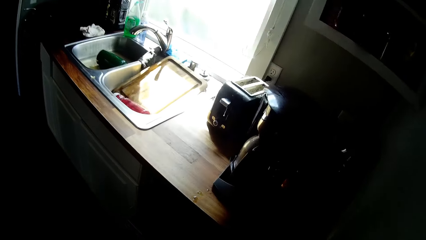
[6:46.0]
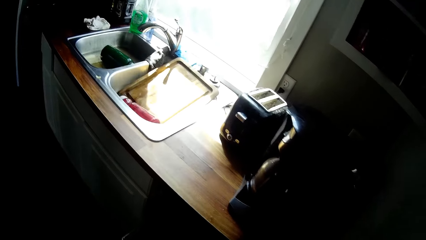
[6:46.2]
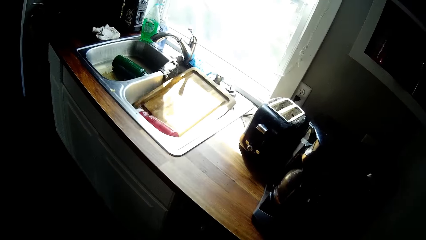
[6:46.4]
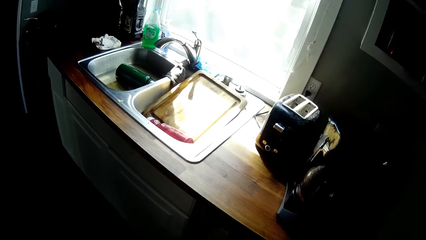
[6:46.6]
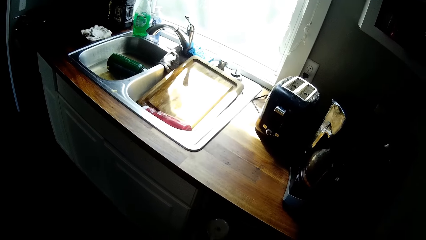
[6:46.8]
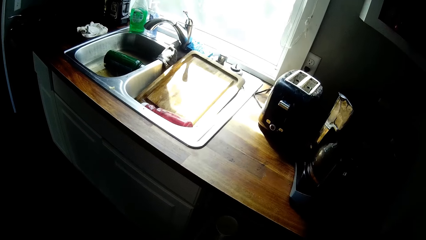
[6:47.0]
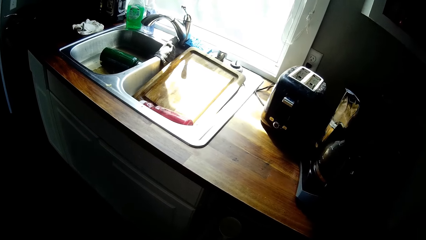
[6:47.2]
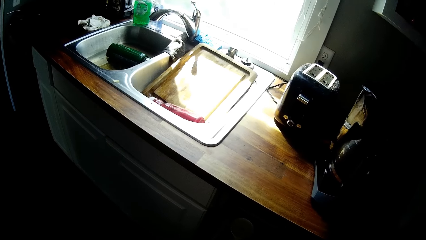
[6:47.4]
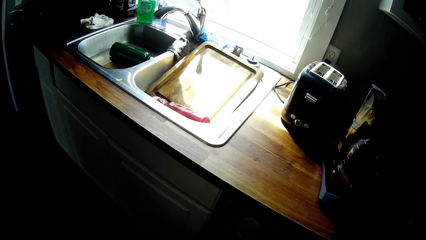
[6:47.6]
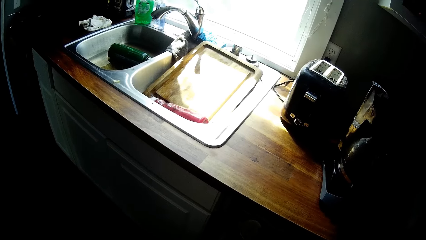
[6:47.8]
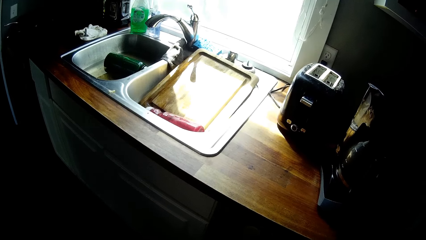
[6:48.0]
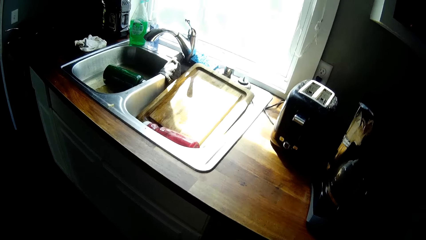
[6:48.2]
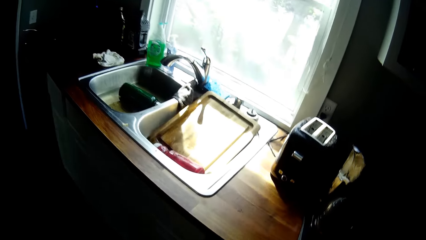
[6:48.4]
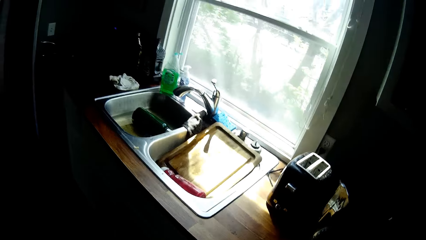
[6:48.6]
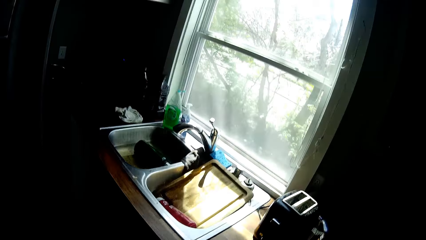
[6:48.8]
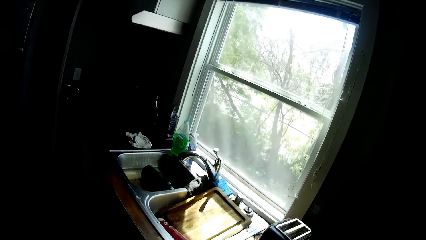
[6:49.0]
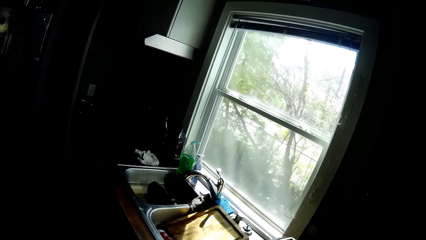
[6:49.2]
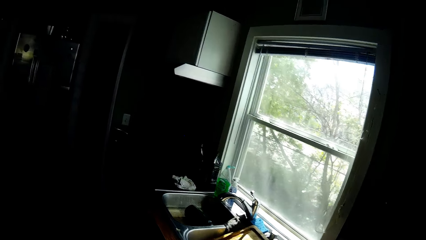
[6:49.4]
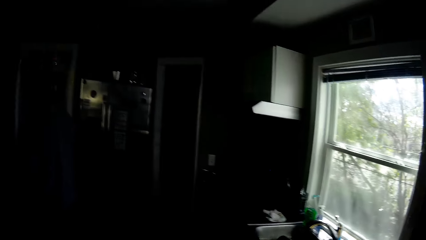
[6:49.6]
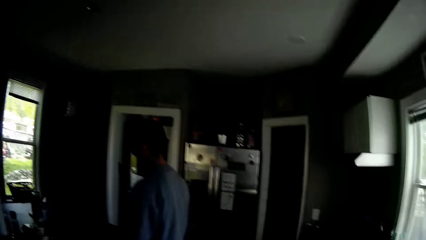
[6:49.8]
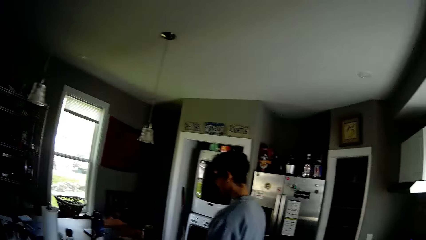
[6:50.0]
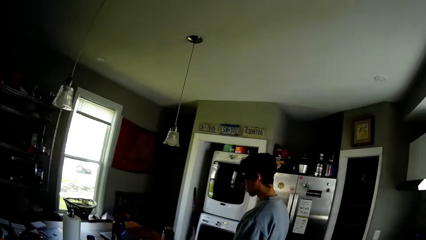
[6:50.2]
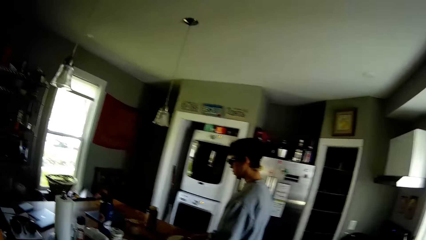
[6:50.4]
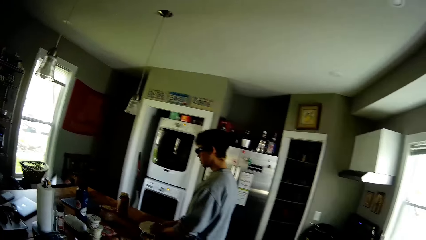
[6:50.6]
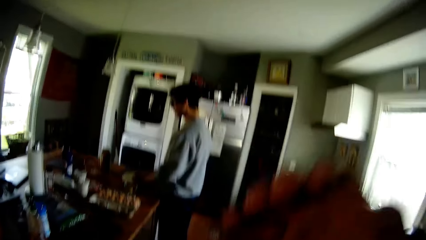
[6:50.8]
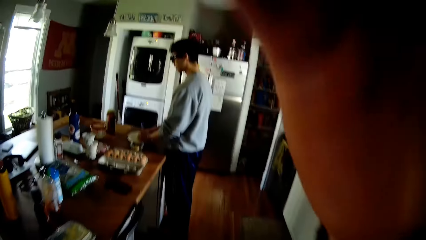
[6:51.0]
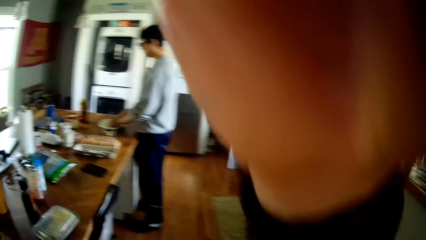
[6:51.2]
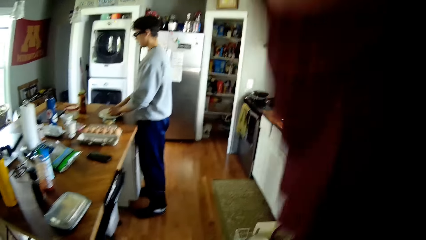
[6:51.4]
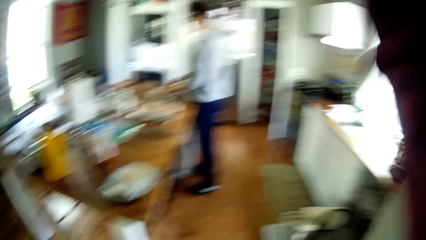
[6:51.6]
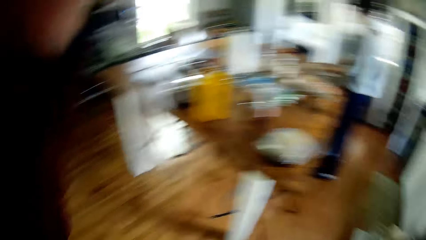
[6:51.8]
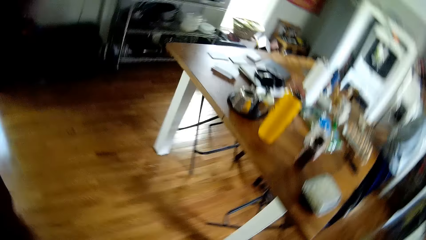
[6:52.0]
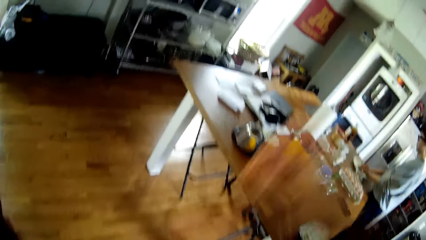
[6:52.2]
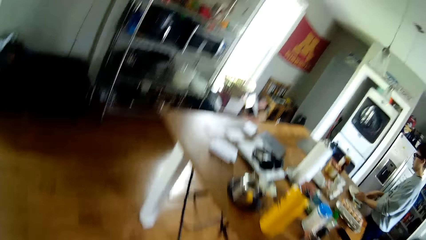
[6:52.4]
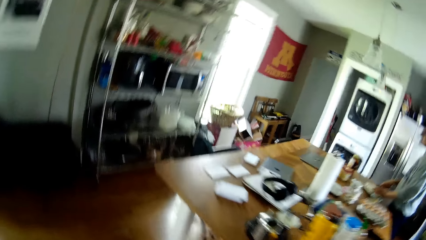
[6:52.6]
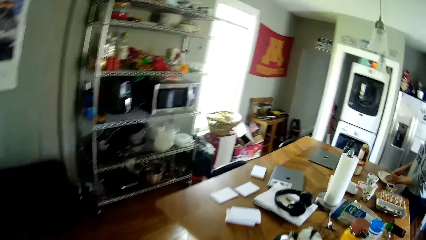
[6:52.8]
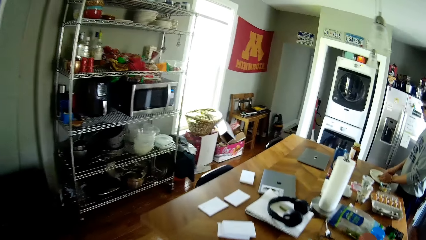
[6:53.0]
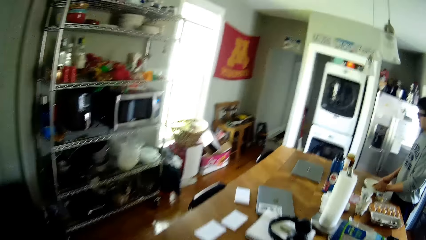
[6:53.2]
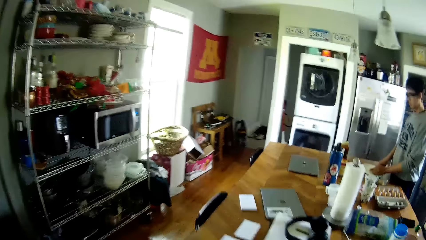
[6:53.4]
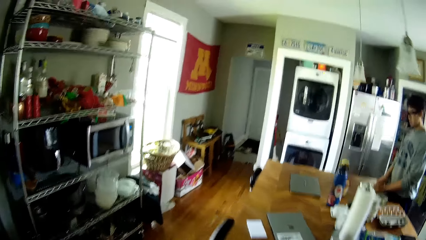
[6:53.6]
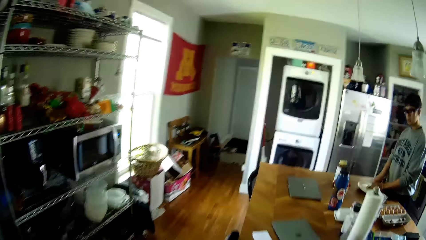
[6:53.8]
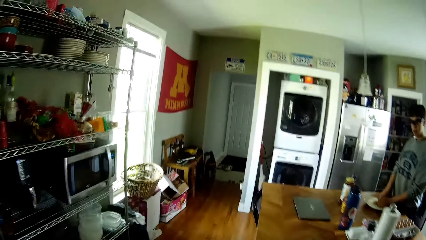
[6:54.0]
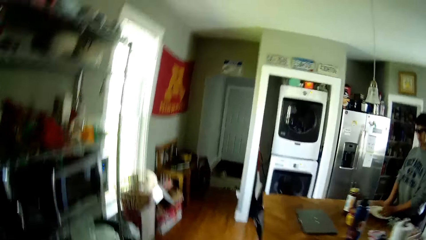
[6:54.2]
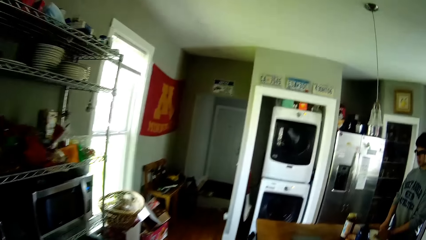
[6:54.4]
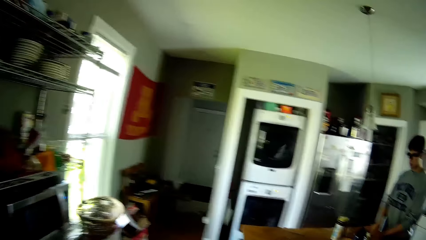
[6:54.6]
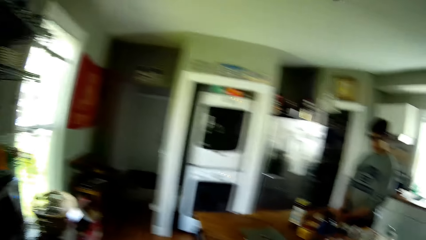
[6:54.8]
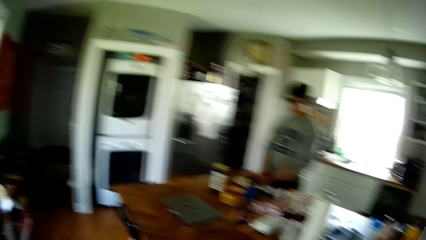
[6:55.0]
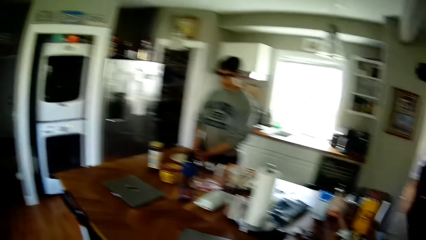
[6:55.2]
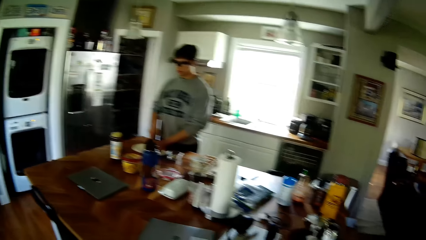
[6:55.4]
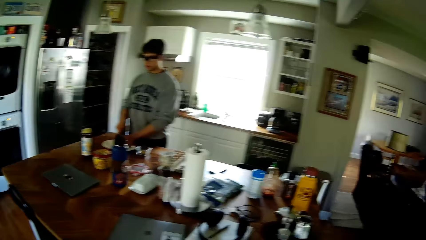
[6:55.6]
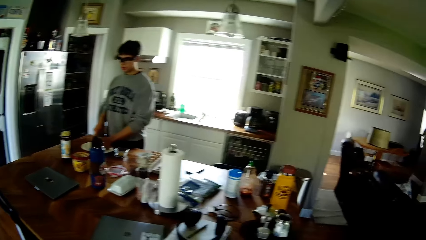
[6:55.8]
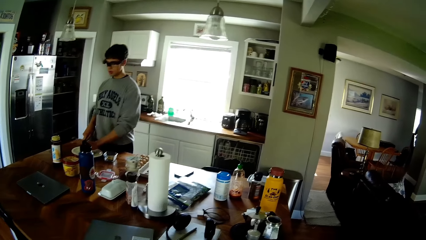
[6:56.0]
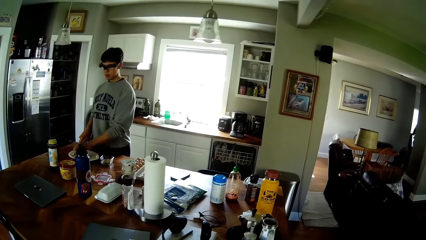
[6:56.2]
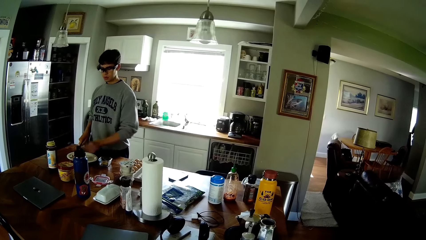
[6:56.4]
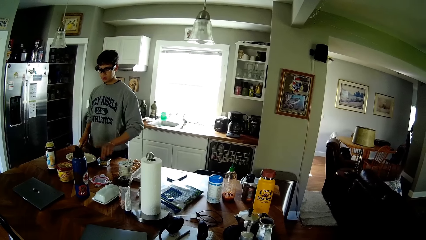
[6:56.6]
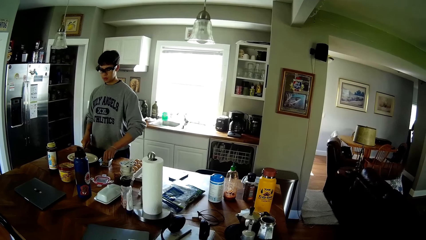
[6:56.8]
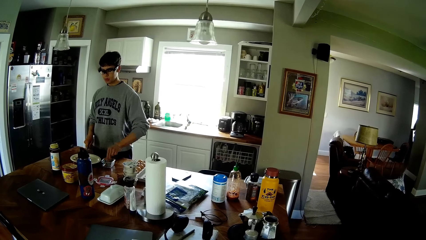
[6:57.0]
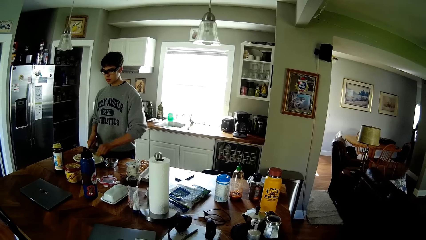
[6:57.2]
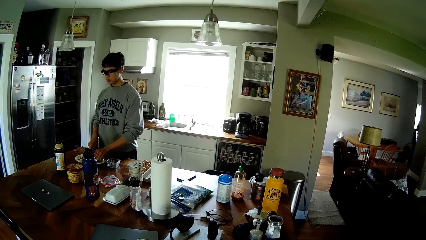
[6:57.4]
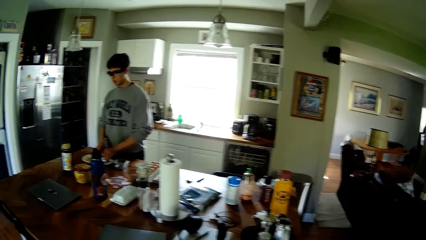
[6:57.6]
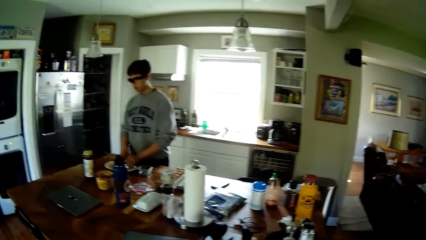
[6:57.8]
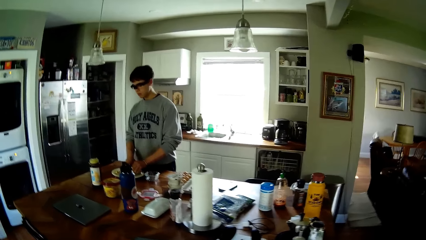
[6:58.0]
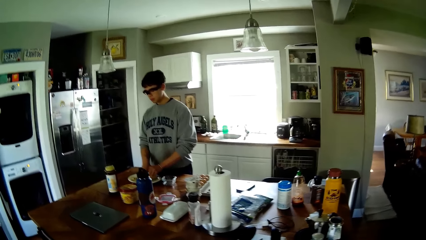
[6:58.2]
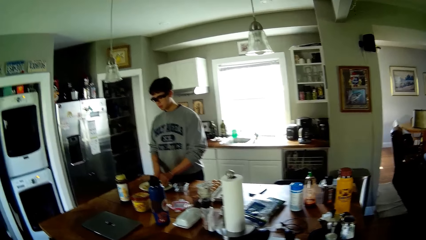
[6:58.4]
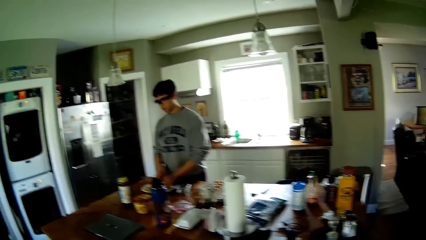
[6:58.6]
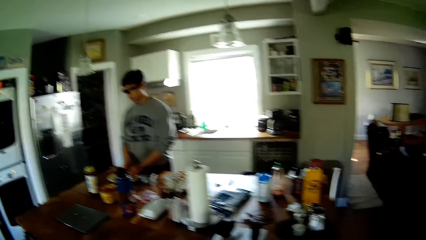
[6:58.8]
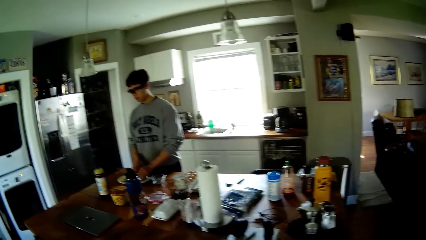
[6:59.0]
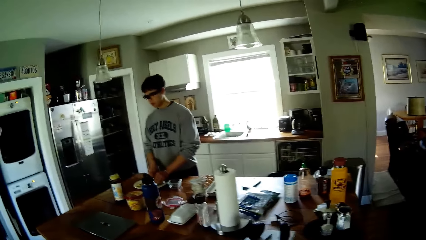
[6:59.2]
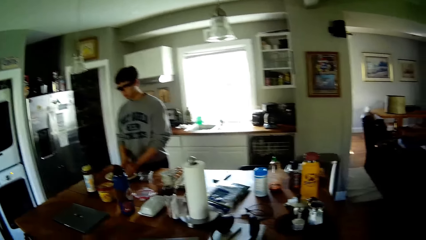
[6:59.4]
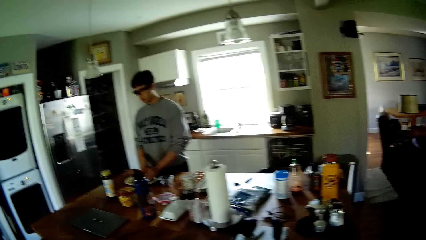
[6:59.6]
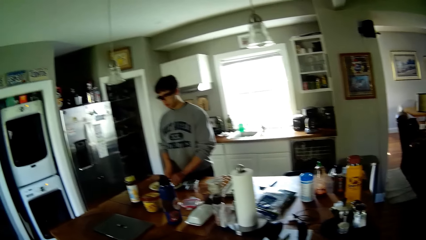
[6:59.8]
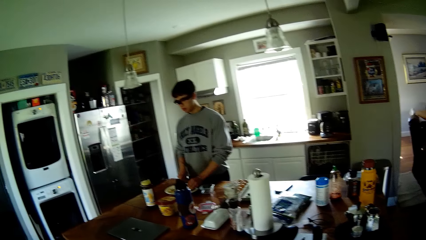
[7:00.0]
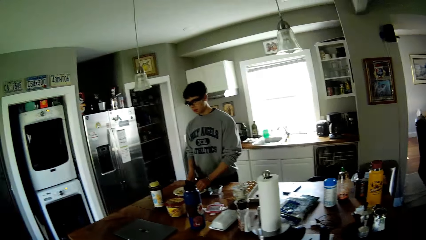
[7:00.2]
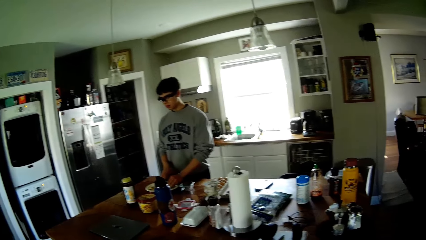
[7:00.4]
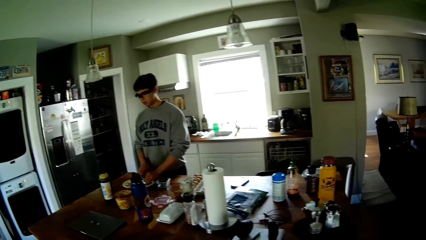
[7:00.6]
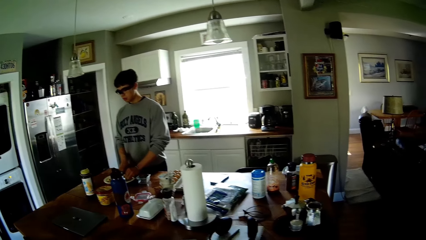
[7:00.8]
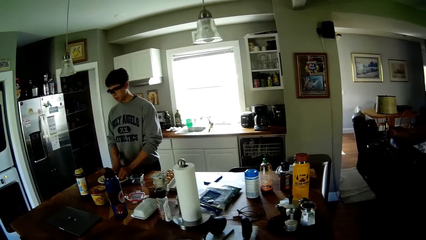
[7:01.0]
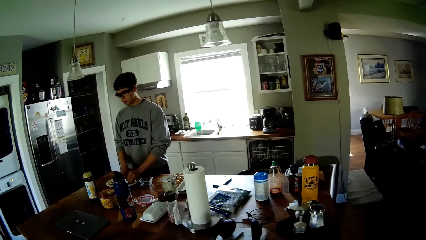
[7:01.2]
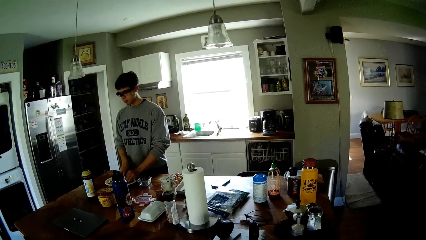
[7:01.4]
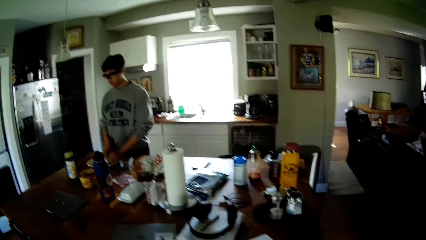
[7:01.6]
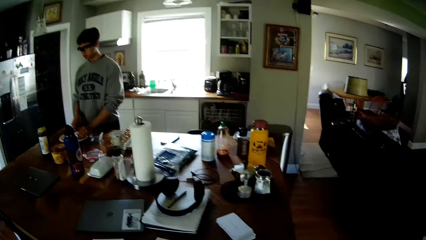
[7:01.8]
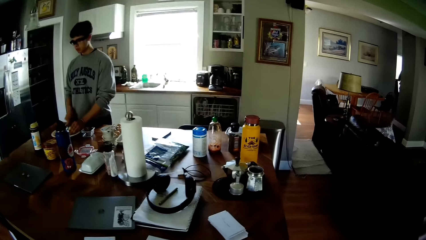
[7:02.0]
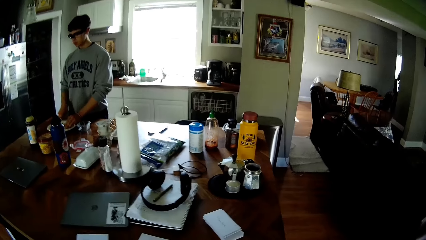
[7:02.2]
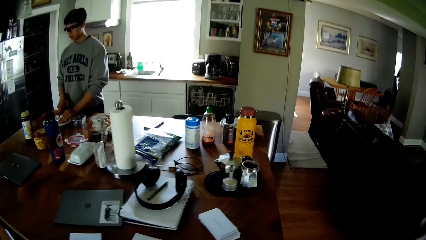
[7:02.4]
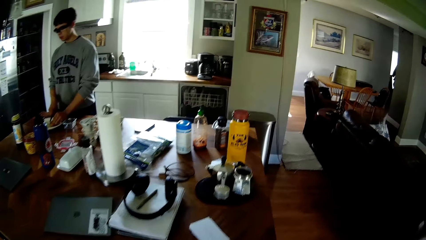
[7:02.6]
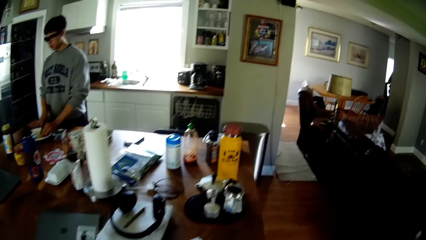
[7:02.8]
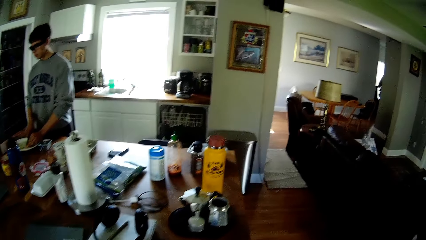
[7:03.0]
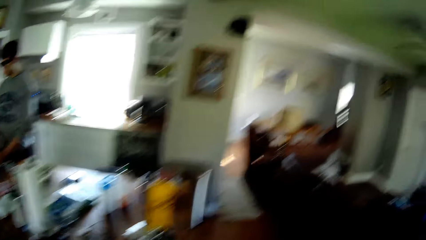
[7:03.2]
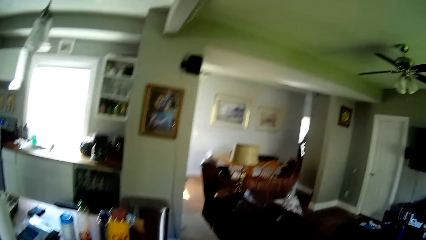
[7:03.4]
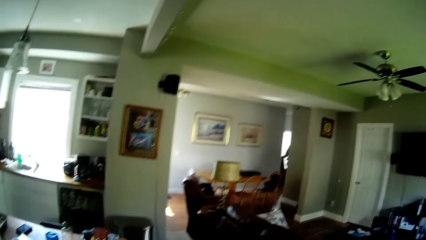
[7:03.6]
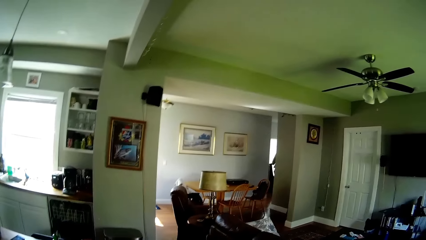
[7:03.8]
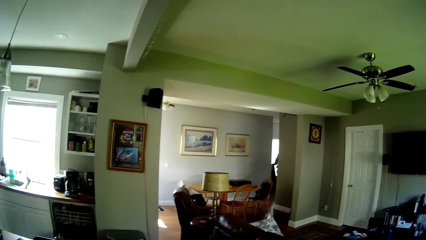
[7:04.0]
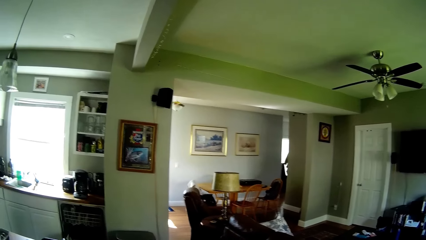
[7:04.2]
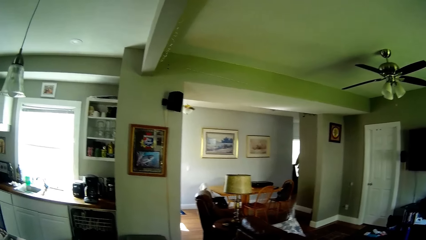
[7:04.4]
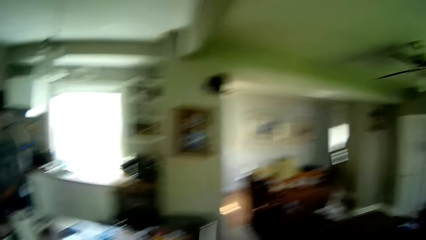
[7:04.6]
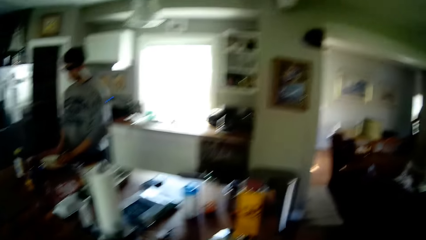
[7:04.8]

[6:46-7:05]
The camera wearer talks to the man in the house. He touches his glasses with his right hand. The man peels the garlic on the plate with both hands. The camera wearer adjusts the camera on the head. He walks in the house. The man picks up a garlic or cucumber in the bowl with his left hand. The man cuts the cucumber on the plate with a knife. The man drops the garlic on the plate with his left hand.
